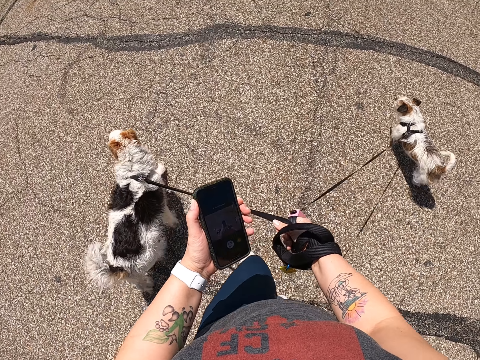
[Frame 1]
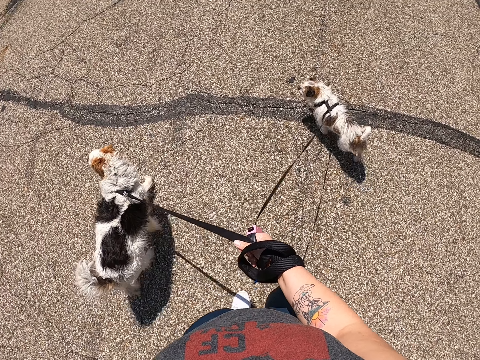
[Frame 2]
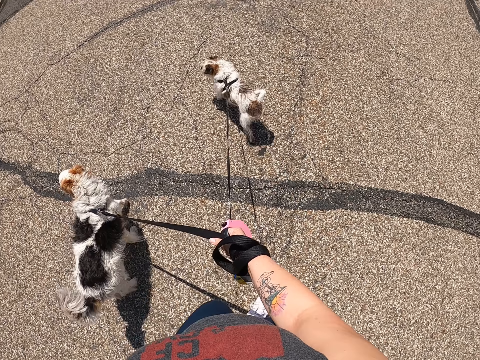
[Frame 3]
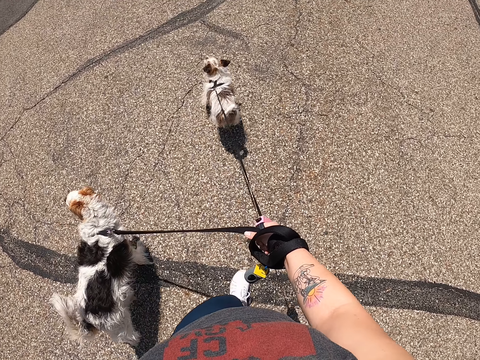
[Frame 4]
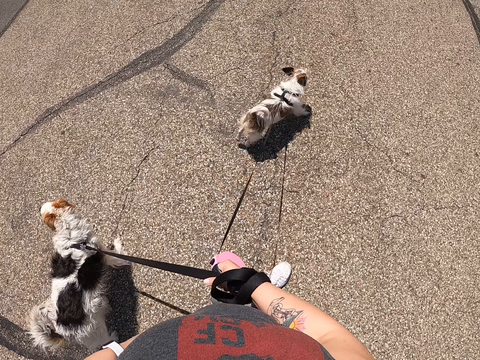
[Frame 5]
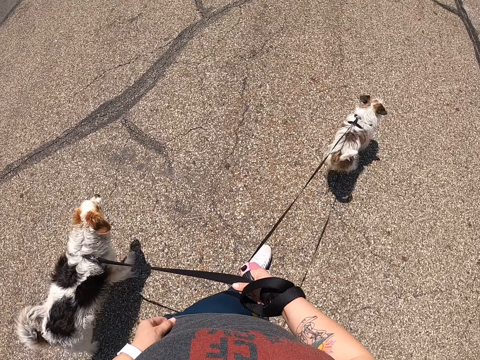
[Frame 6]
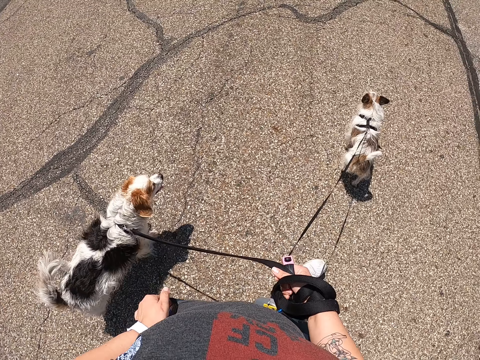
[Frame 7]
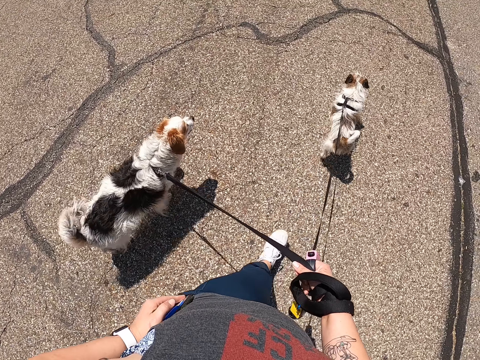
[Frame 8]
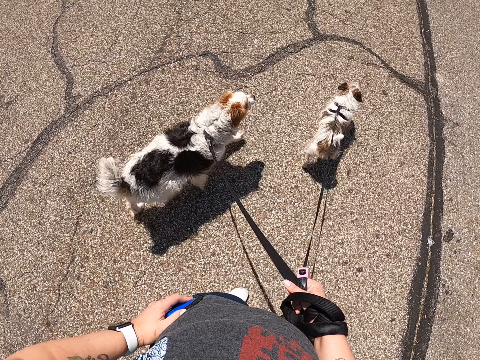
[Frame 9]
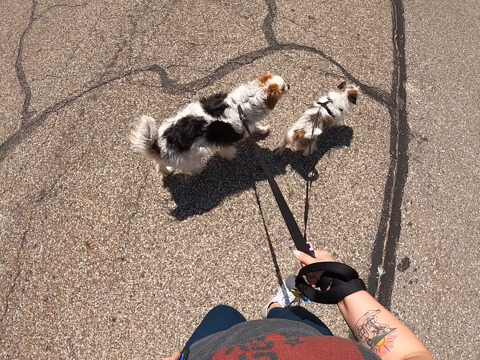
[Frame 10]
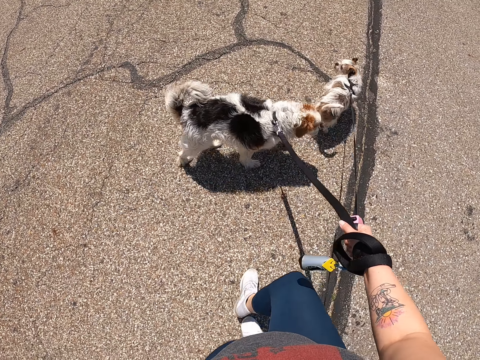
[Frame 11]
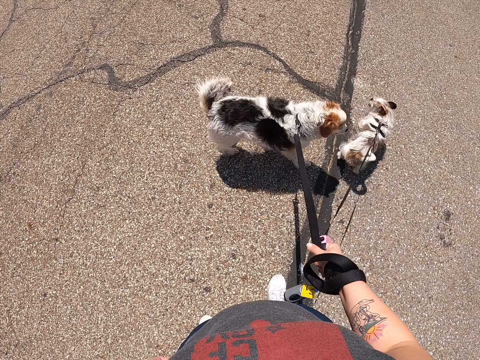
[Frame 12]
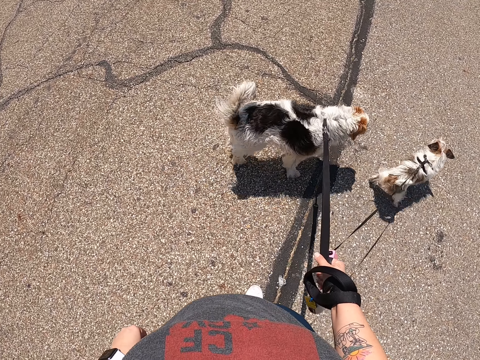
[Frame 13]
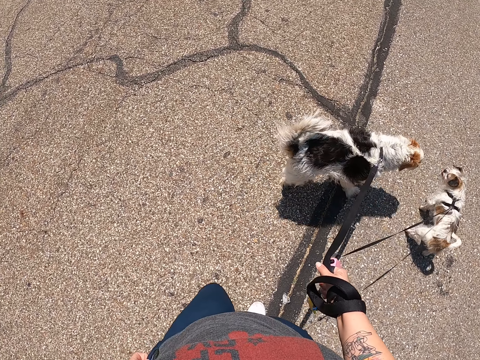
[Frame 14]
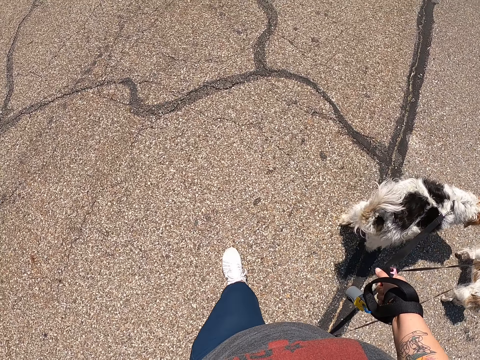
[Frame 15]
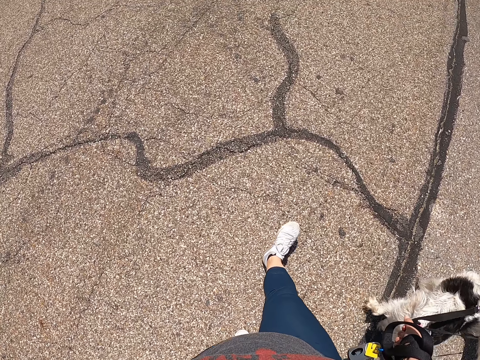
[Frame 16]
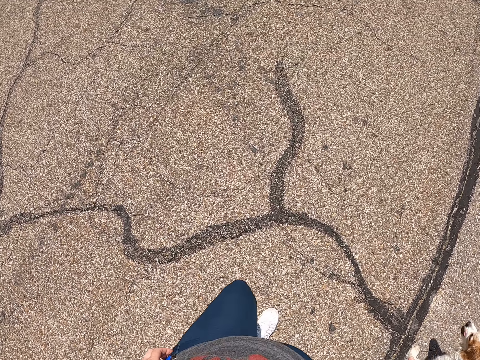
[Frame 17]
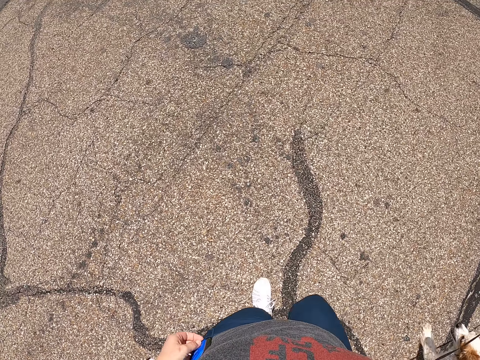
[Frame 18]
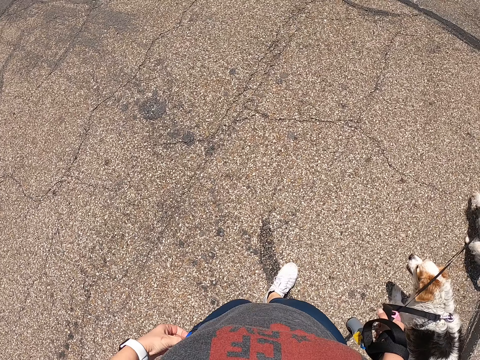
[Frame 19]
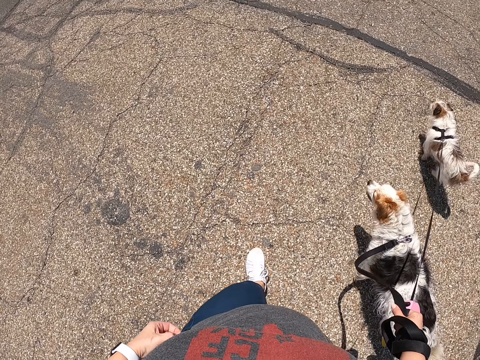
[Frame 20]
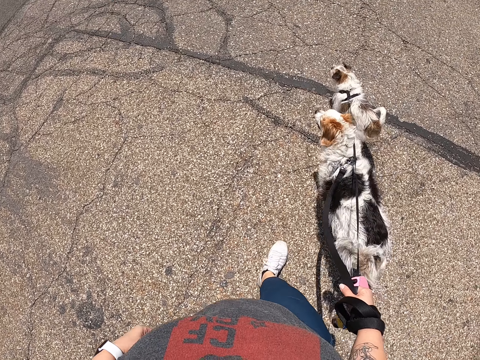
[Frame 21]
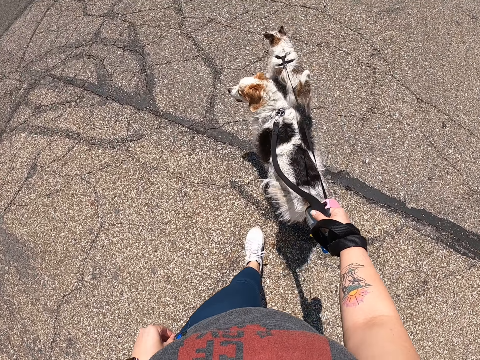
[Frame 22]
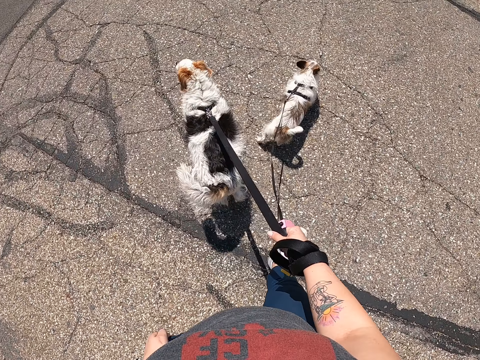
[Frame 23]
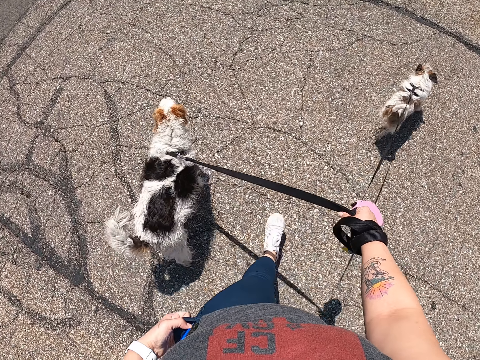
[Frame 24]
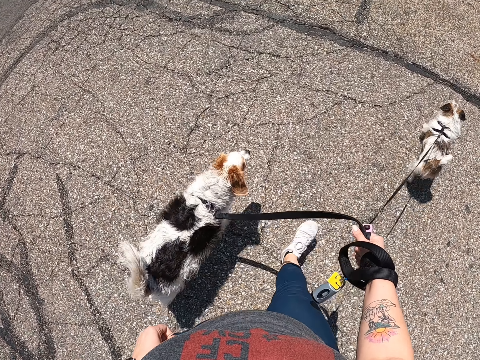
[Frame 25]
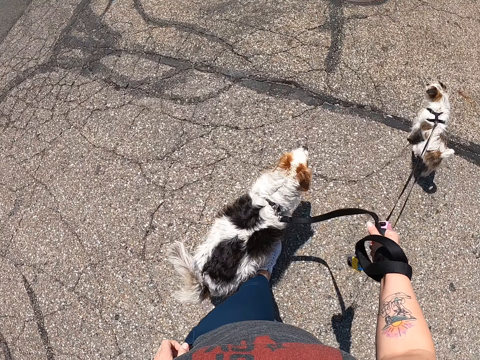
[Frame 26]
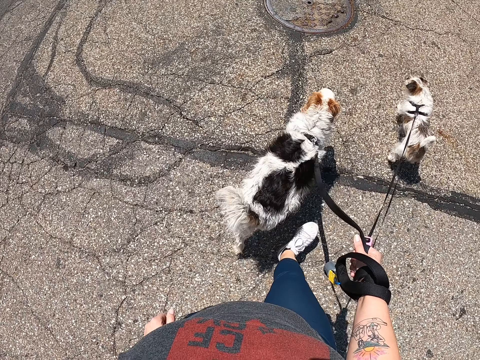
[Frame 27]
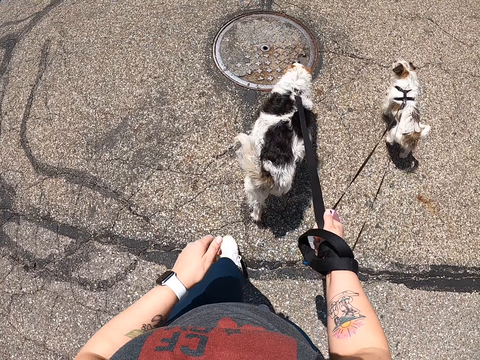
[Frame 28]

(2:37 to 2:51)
The camera wearer puts her phone in her pocket. She adjusts her pocket. She stops on the road with dogs. She walks on the road with the dogs.

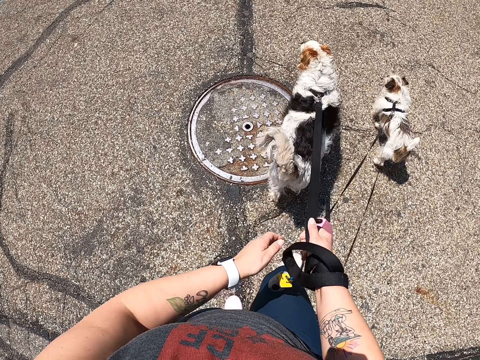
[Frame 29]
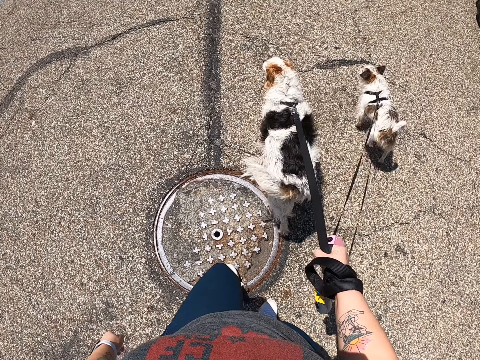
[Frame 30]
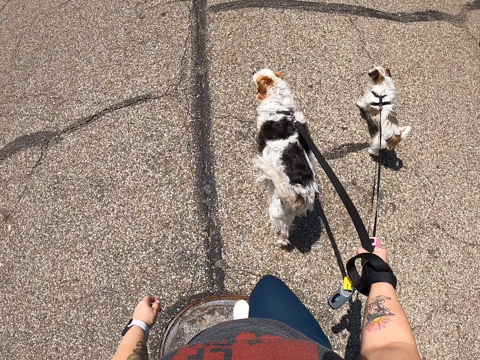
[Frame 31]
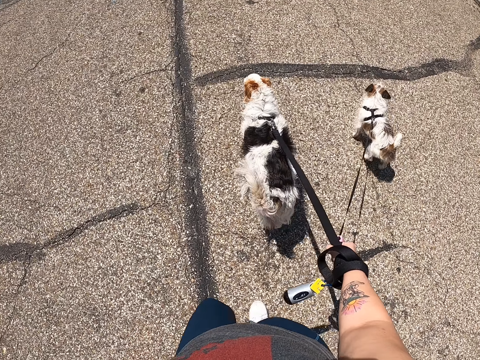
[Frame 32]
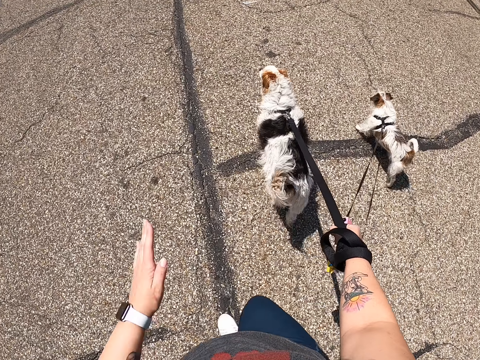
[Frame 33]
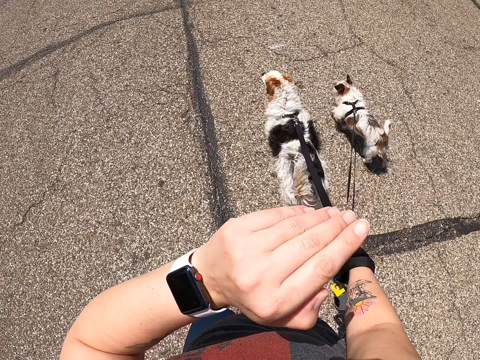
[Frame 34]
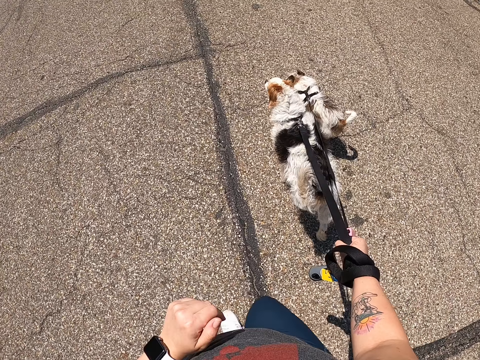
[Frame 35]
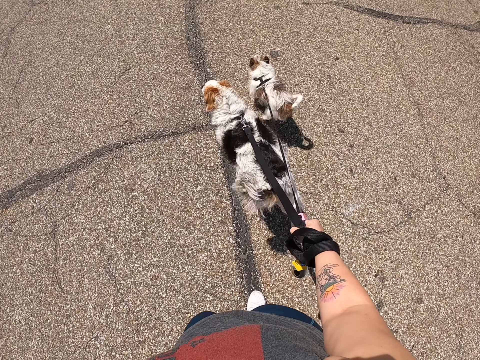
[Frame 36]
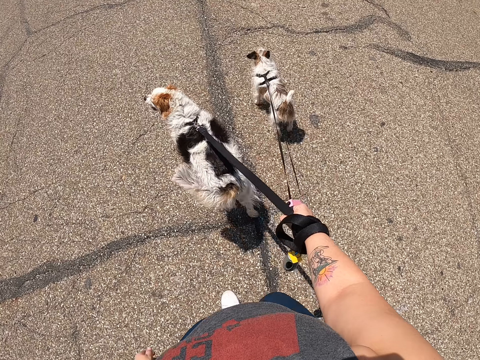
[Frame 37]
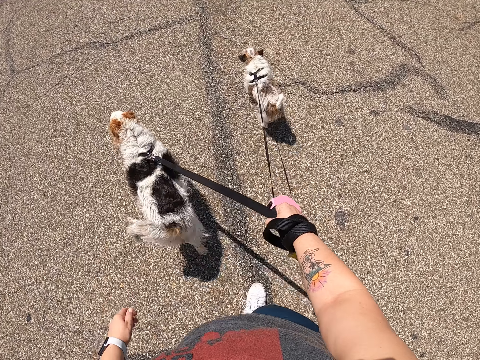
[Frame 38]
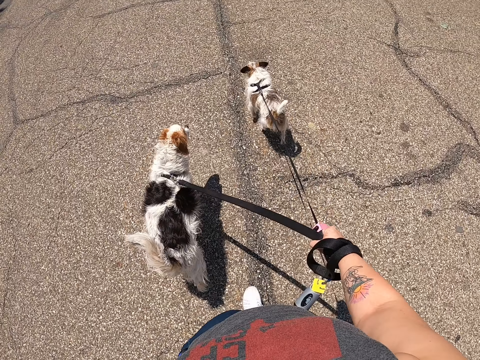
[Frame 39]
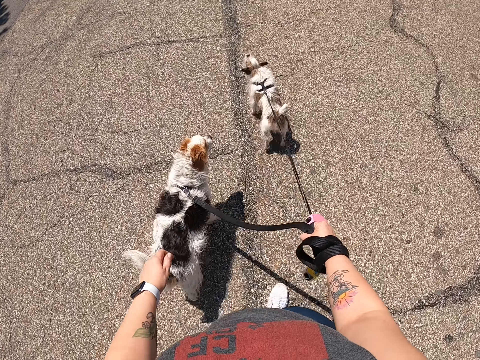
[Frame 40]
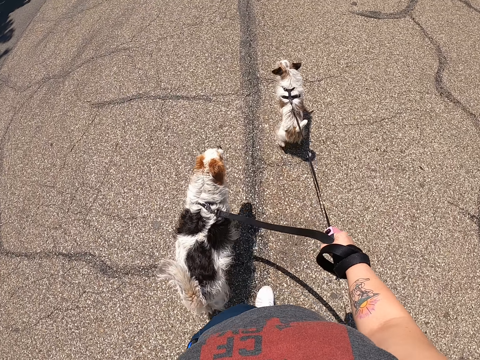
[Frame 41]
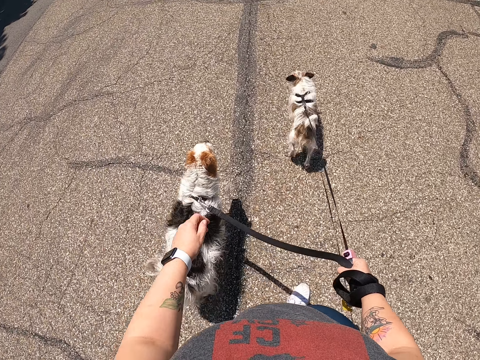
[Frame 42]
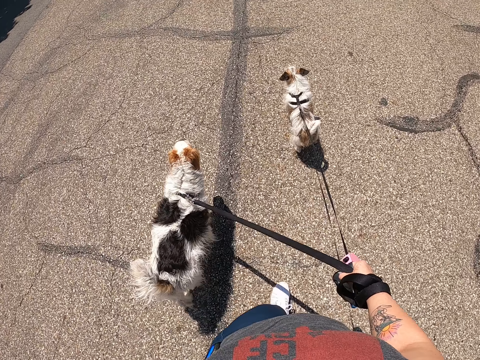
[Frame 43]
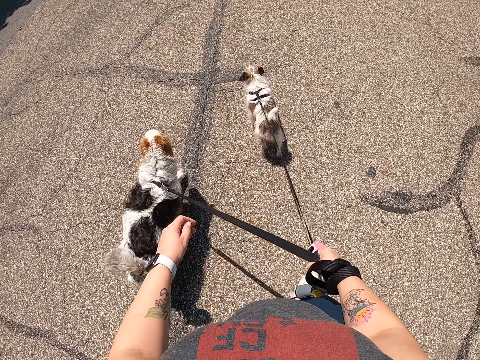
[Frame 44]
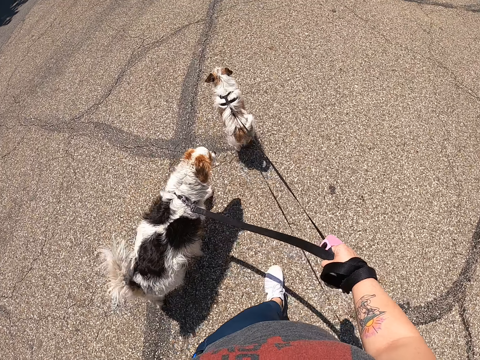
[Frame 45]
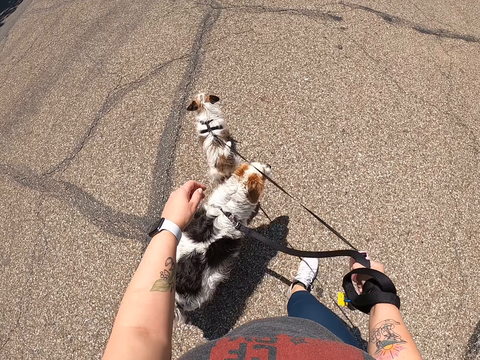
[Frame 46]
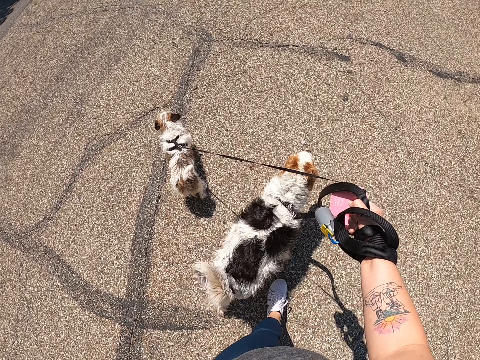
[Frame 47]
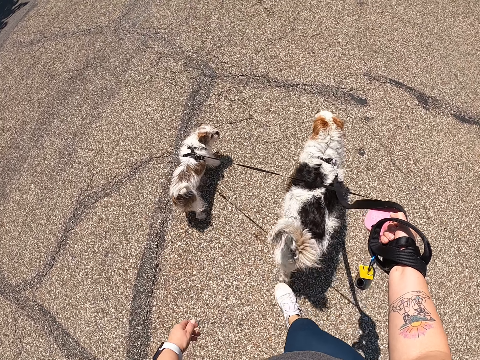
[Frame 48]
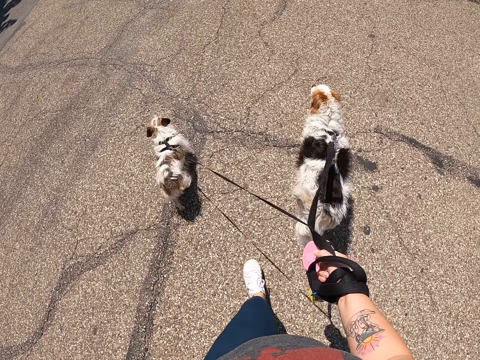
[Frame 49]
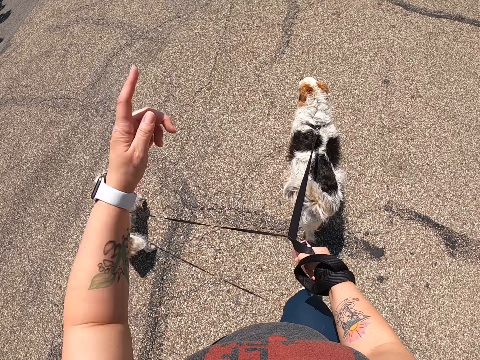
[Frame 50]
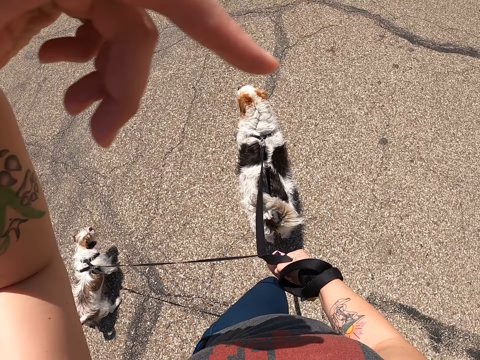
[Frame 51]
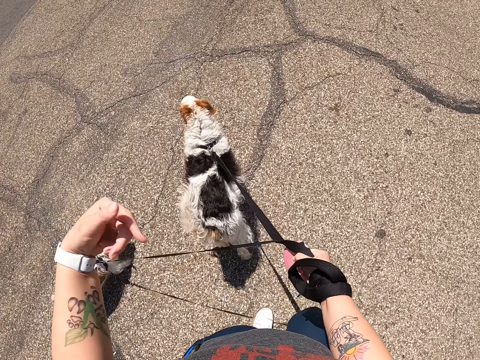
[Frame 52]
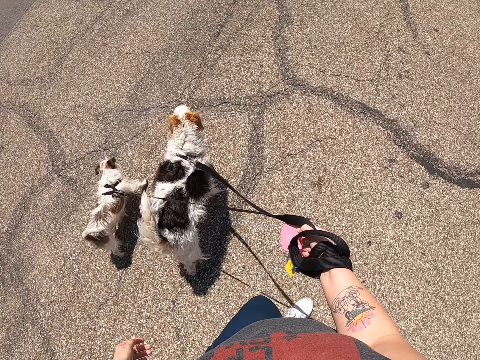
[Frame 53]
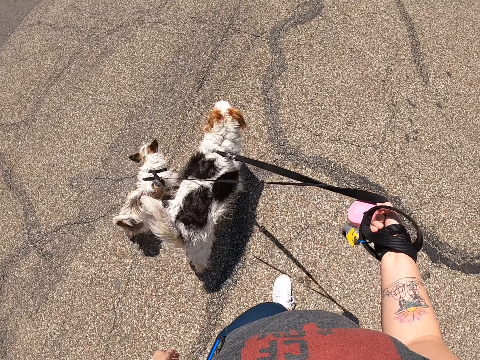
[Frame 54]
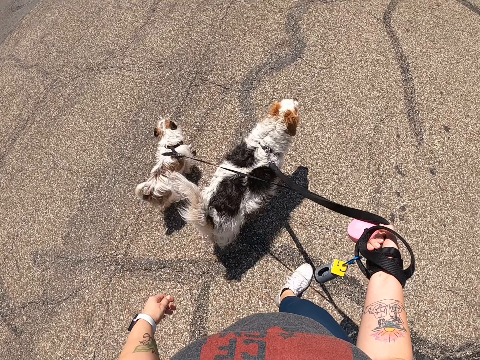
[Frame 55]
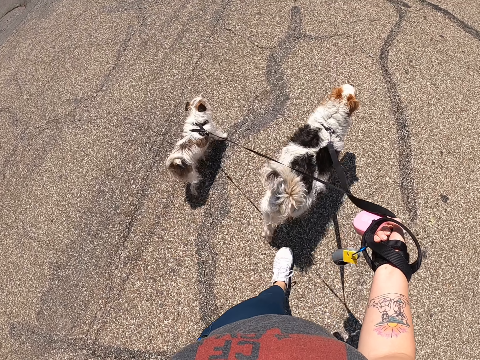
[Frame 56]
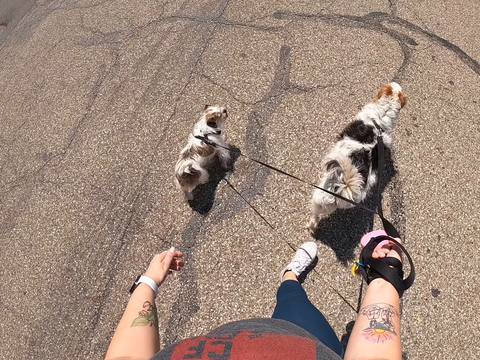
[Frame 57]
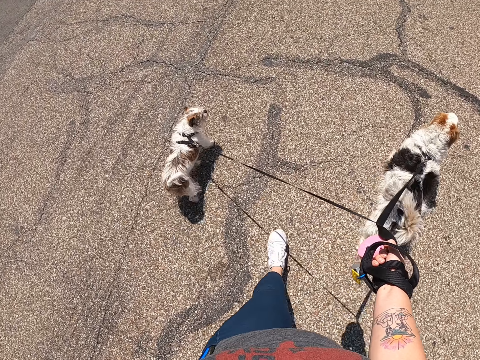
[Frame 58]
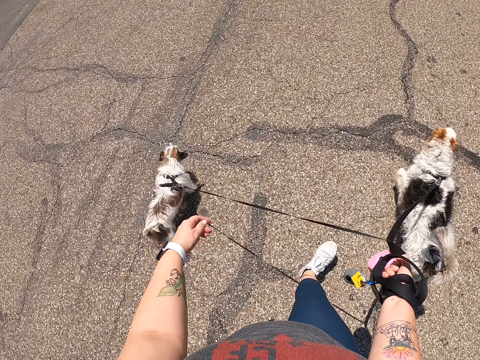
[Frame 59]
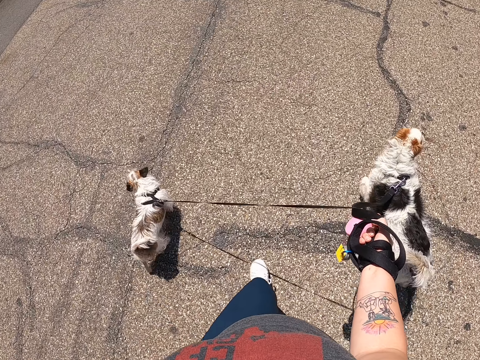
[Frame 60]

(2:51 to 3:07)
The camera wearer uses gestures and raises her hand. She uses gestures again. She touches her head camera.
